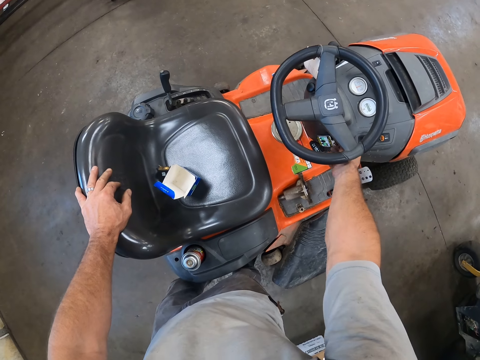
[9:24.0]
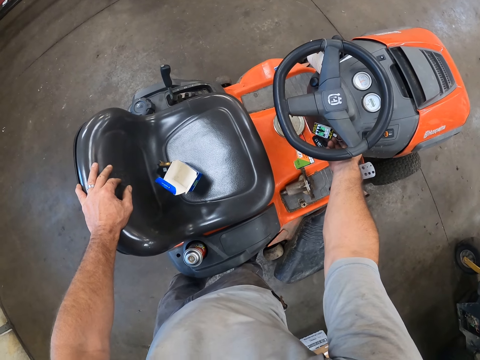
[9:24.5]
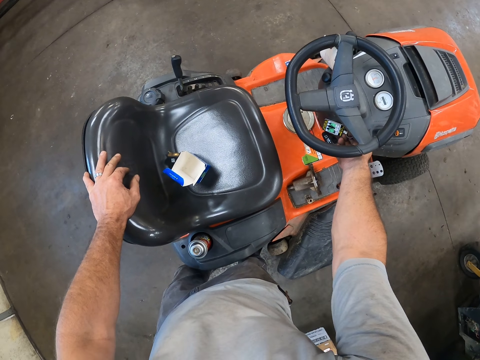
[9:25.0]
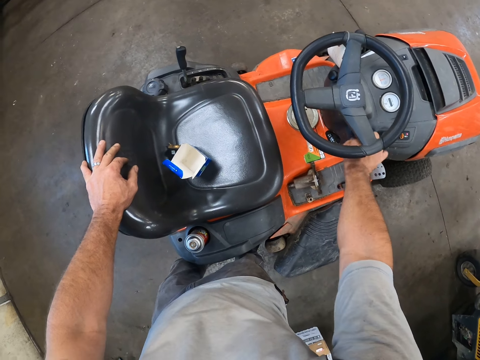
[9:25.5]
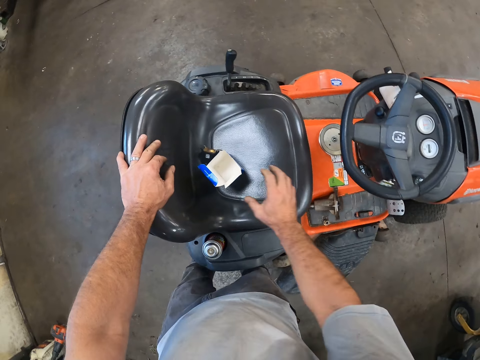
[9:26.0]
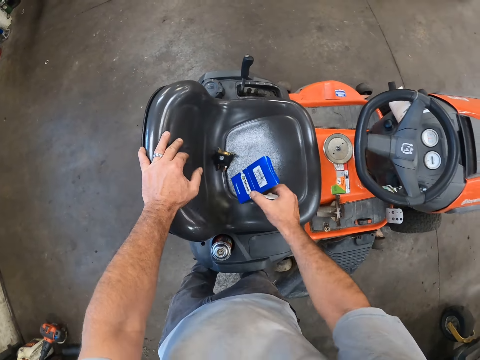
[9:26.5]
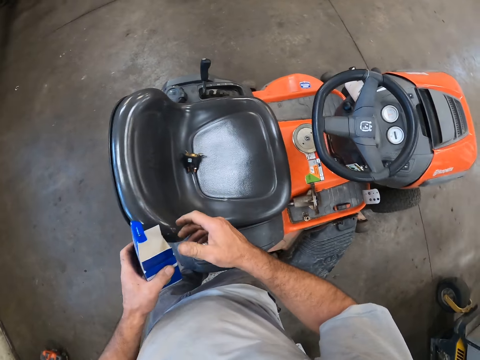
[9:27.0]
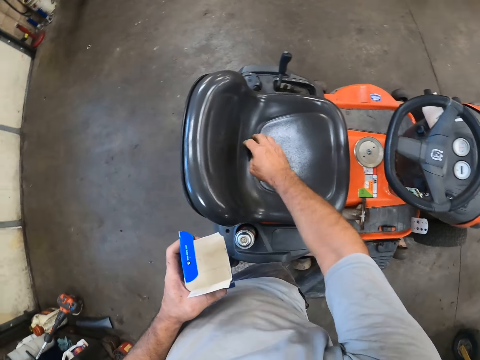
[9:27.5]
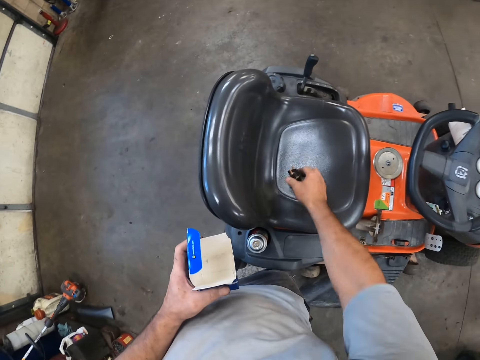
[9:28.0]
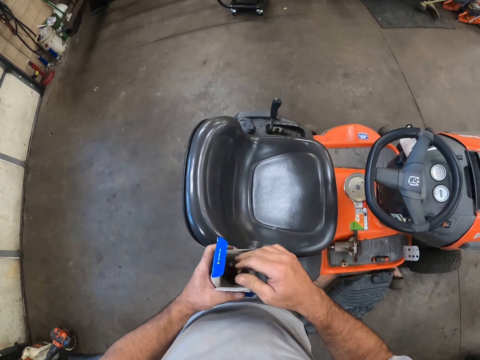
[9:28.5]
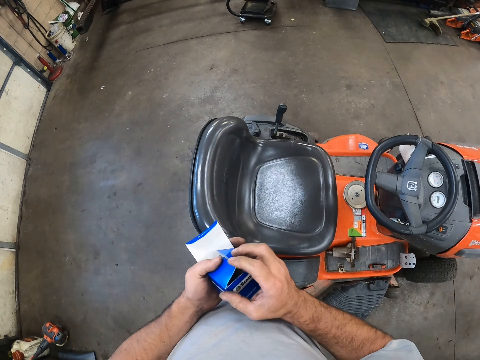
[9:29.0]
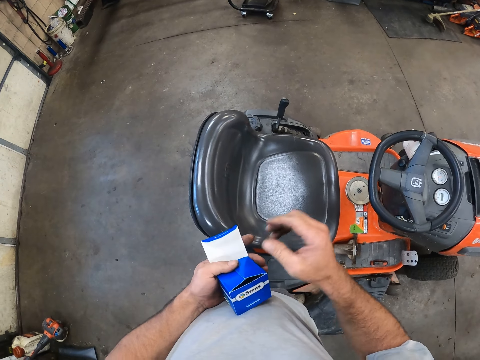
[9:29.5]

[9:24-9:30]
The camera wearer removes the hand from the ignition keys. He picks up a pack of a kick starter from the chair of the lawnmower with his right hand. He passes the pack of kick starter to his left hand. He picks up a kick starter from the chair of the lawnmower with his right hand. He puts the kick starter in the pack of kick starter in his left hand. He closes the pack of kick starter. He sets up the camera.
